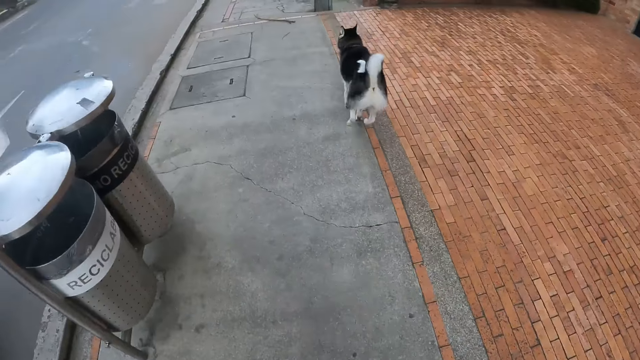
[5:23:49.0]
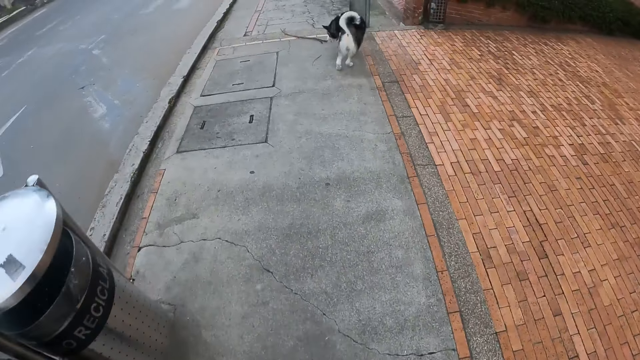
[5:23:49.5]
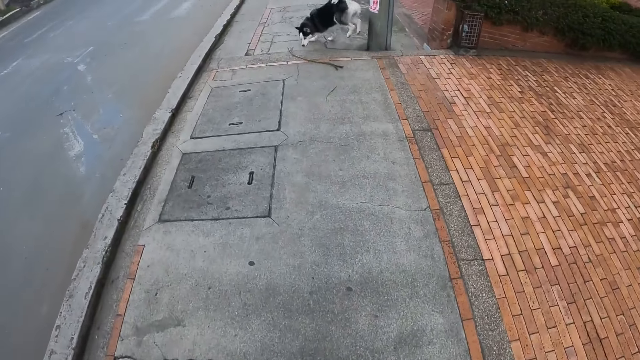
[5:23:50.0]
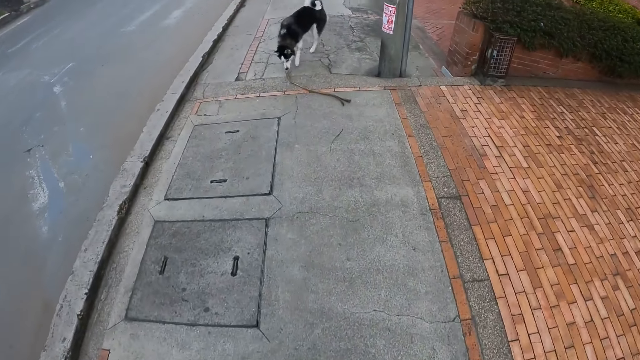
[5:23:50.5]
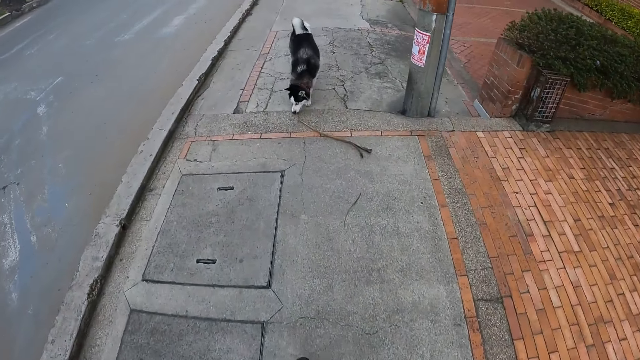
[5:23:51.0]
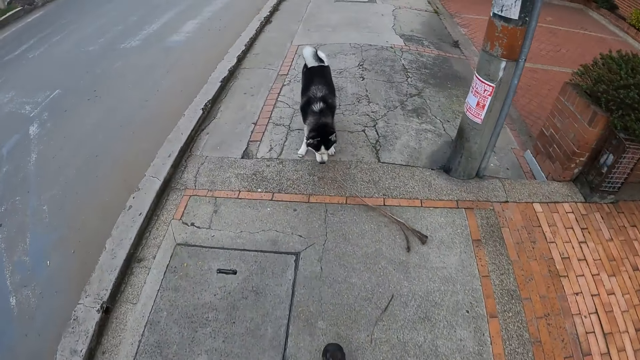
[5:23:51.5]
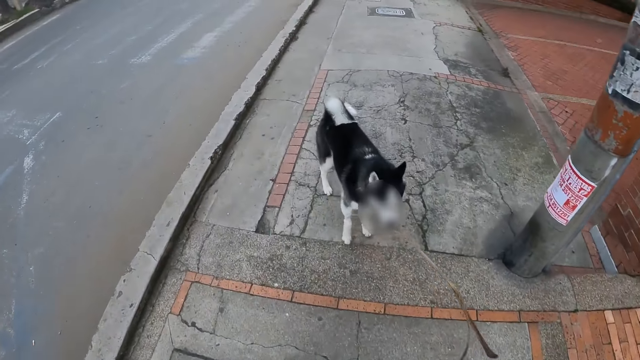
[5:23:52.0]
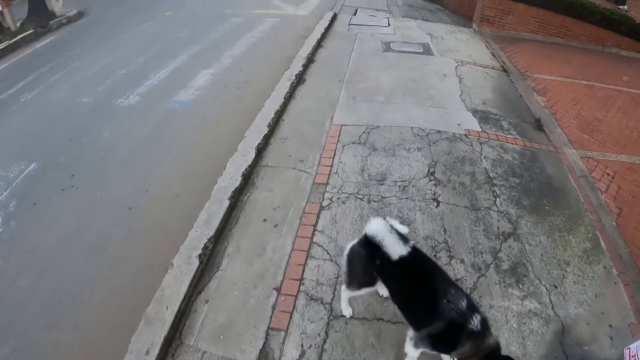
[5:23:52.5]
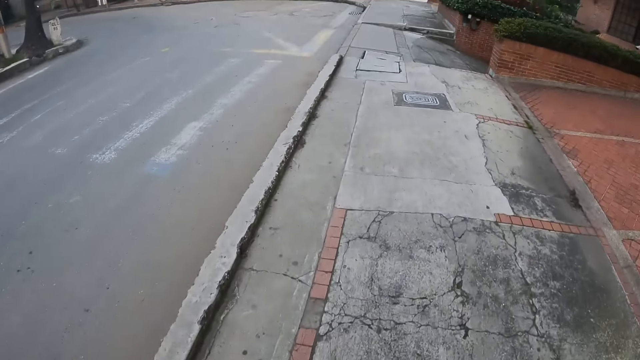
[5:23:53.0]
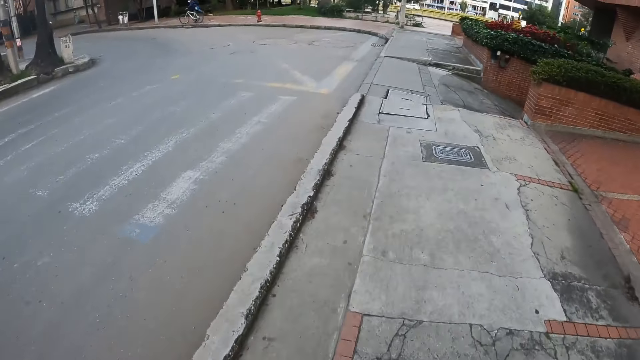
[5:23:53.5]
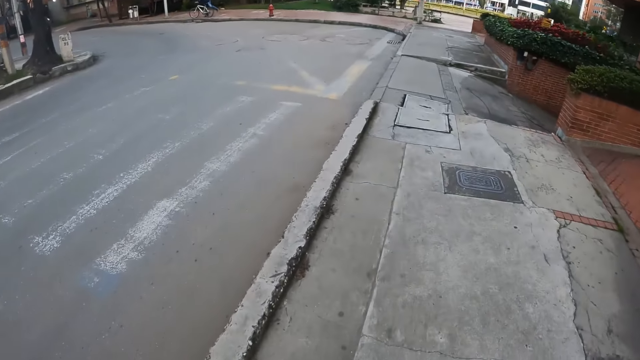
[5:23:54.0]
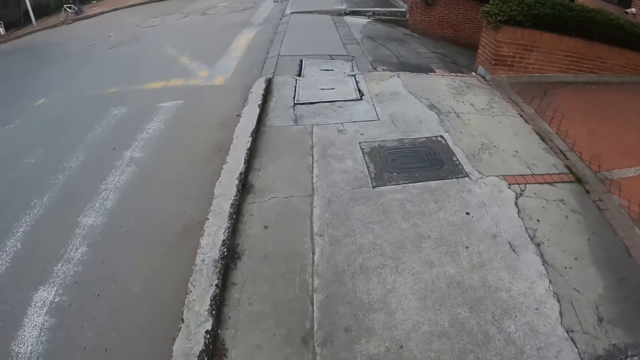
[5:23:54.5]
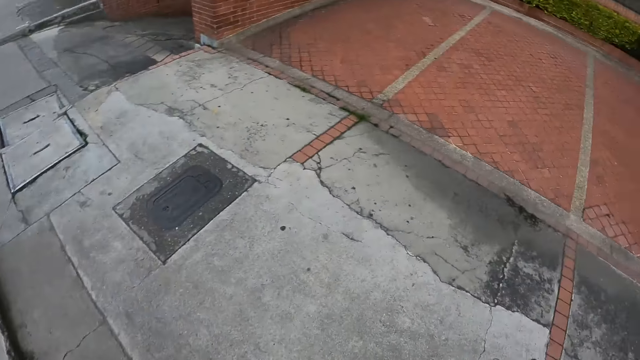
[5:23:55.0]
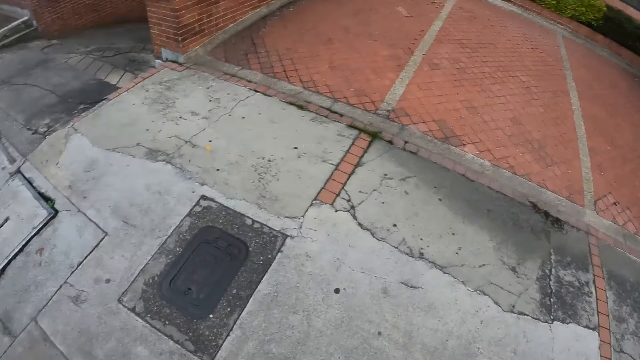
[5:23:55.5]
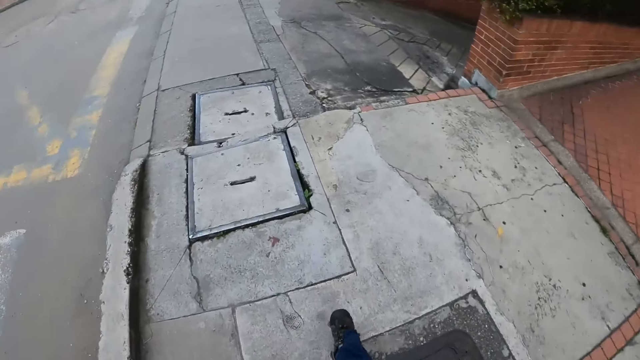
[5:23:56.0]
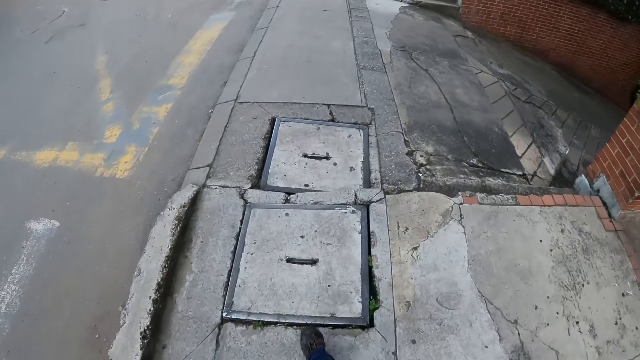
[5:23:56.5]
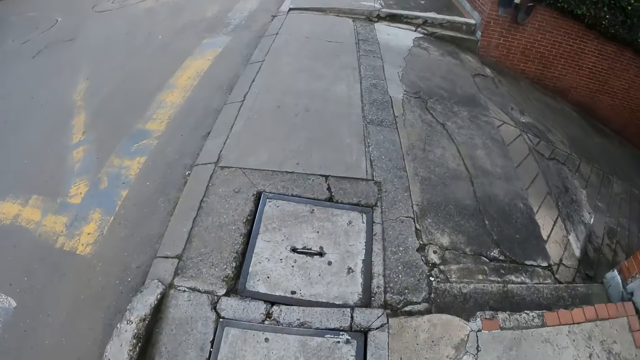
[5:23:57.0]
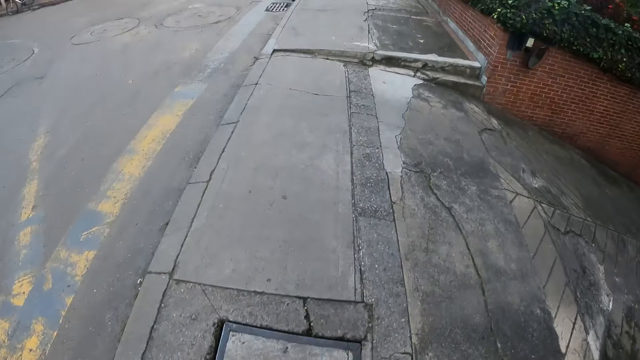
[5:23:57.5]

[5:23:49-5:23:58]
The dog picks up a stick on the sidewalk with its mouth. The camera wearer walks on the sidewalk along the road.

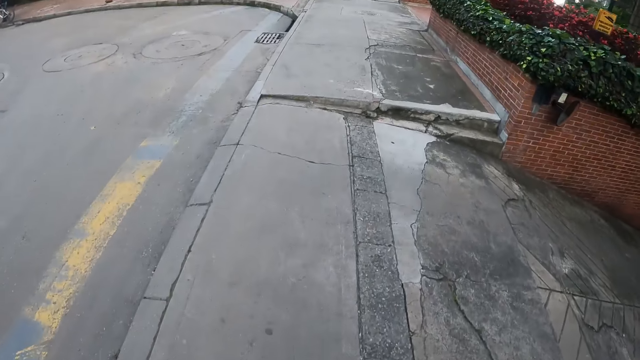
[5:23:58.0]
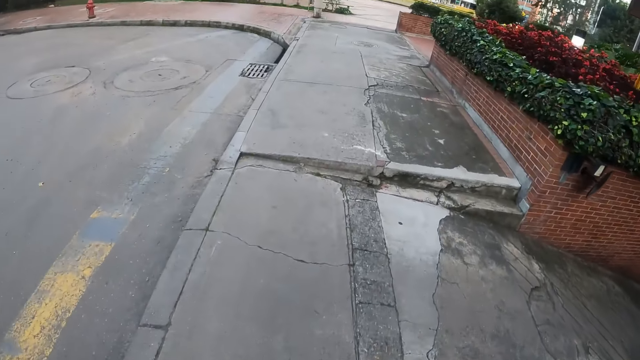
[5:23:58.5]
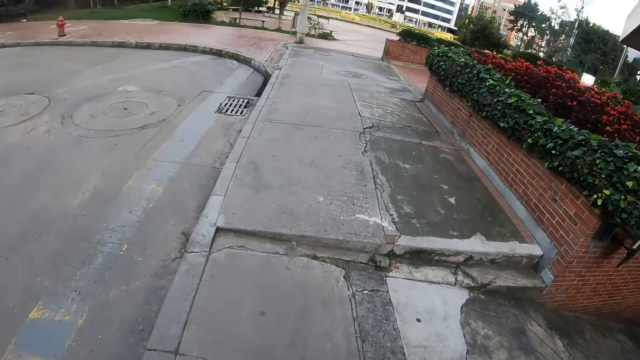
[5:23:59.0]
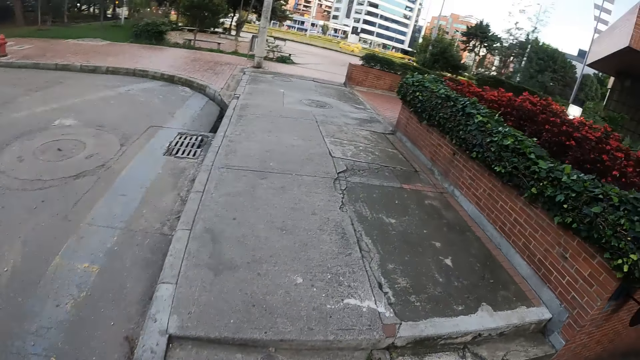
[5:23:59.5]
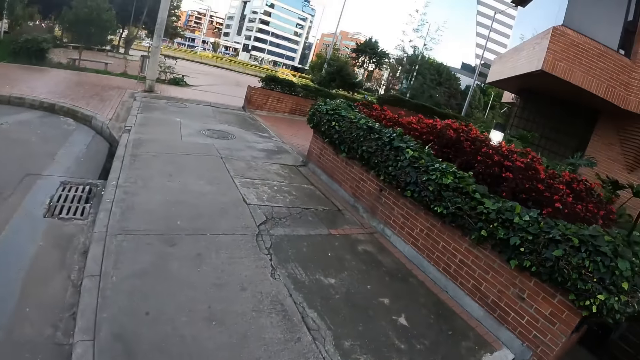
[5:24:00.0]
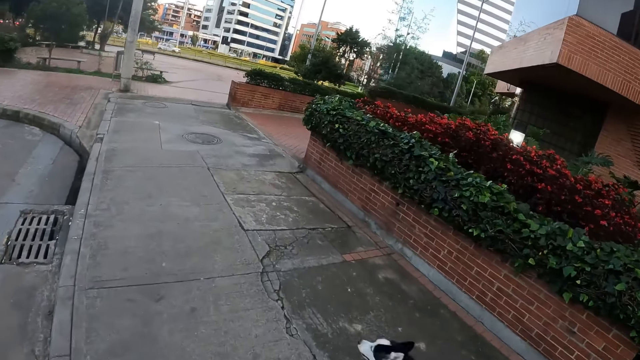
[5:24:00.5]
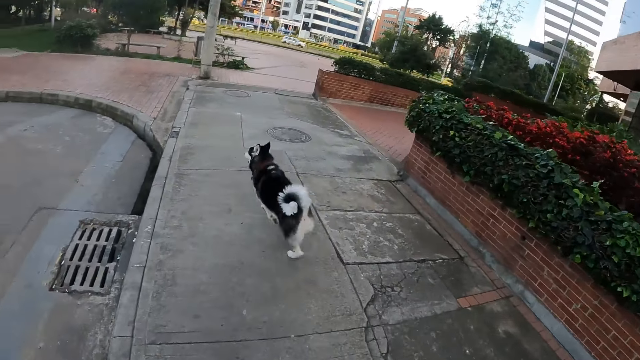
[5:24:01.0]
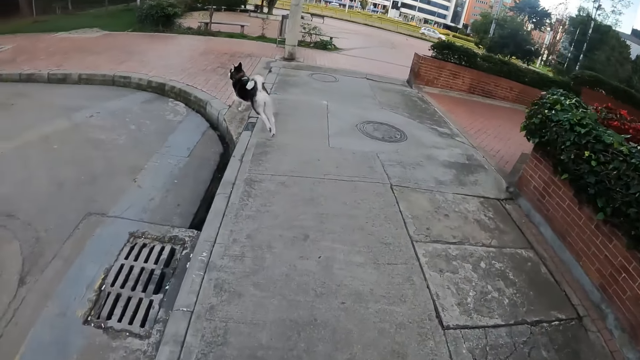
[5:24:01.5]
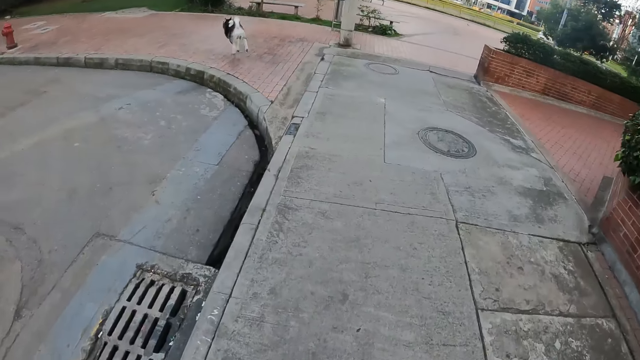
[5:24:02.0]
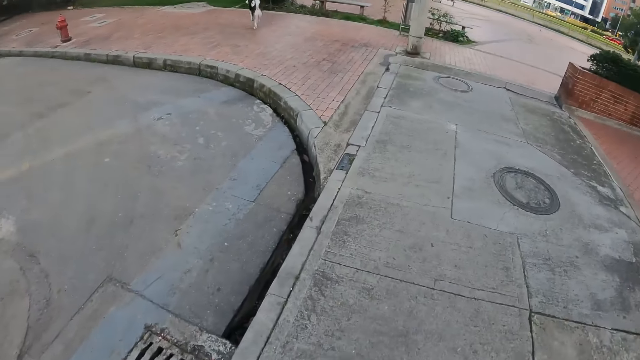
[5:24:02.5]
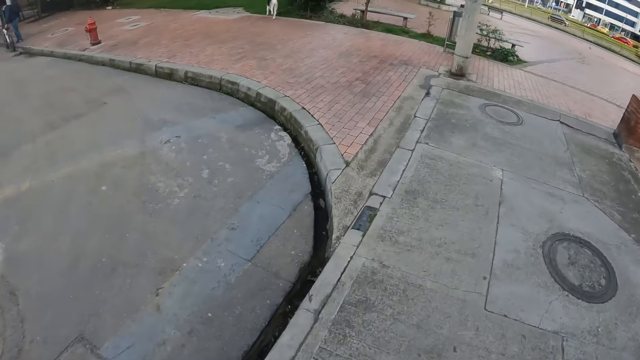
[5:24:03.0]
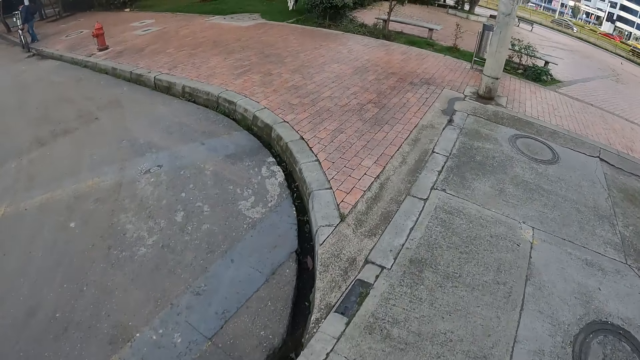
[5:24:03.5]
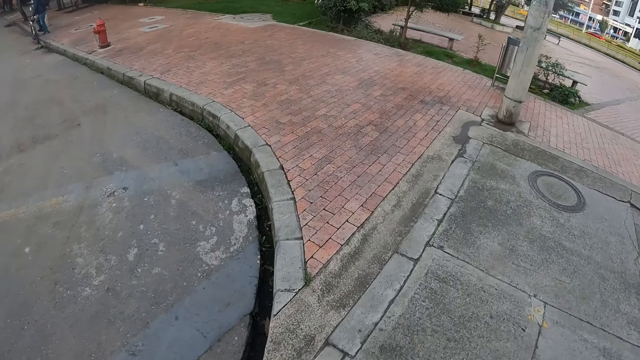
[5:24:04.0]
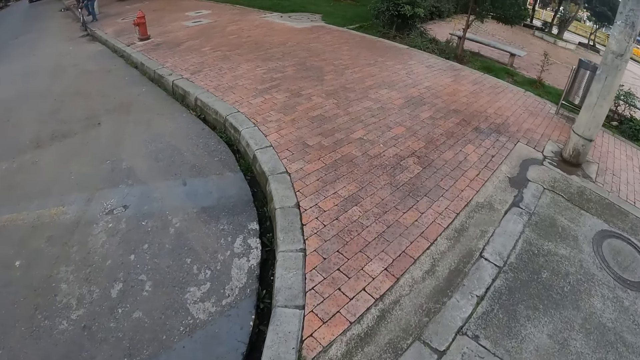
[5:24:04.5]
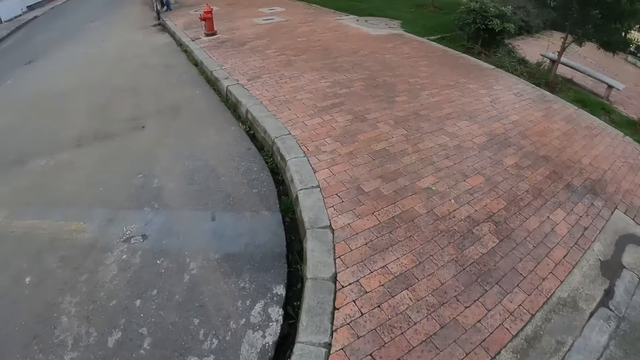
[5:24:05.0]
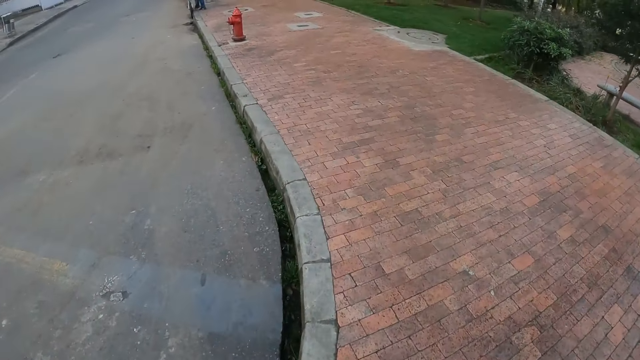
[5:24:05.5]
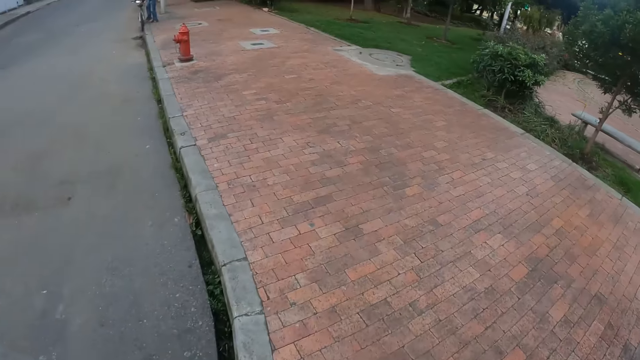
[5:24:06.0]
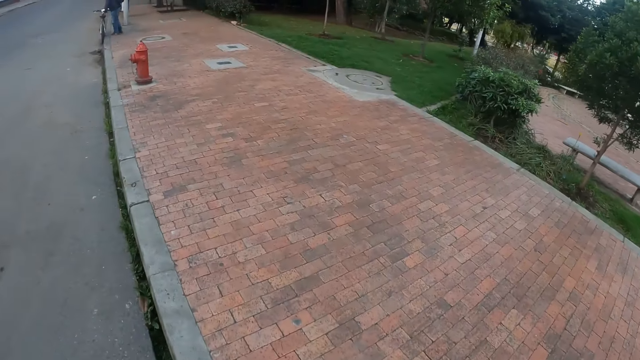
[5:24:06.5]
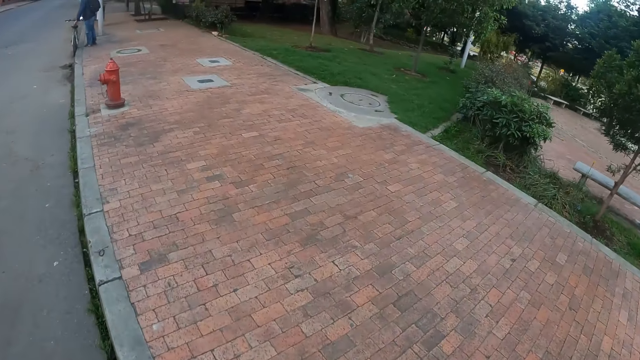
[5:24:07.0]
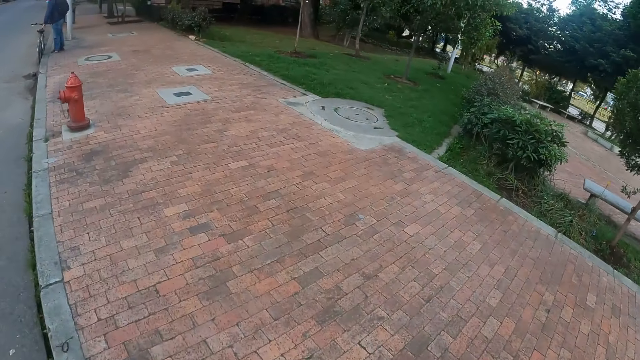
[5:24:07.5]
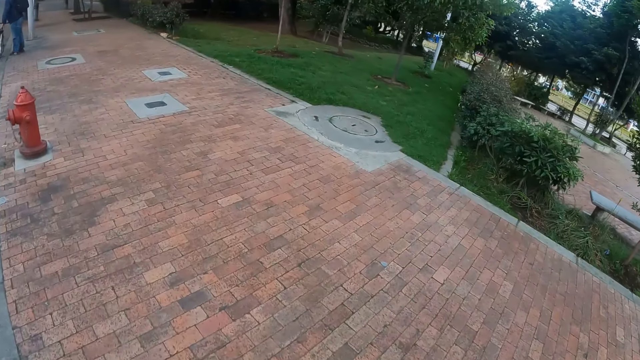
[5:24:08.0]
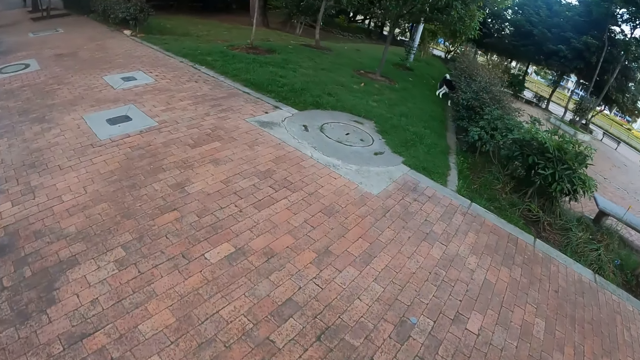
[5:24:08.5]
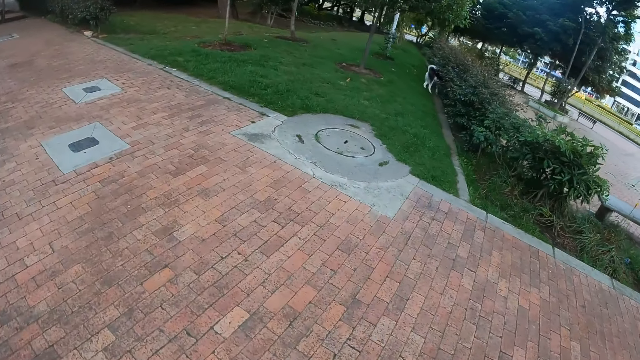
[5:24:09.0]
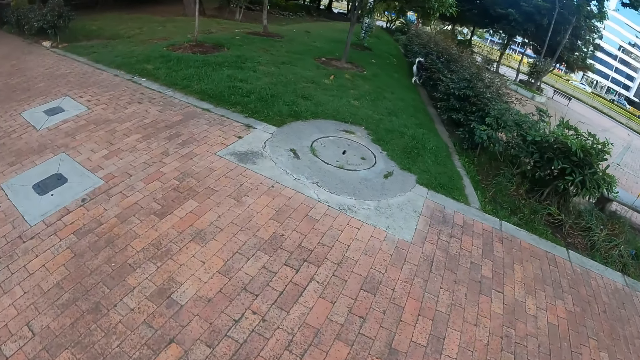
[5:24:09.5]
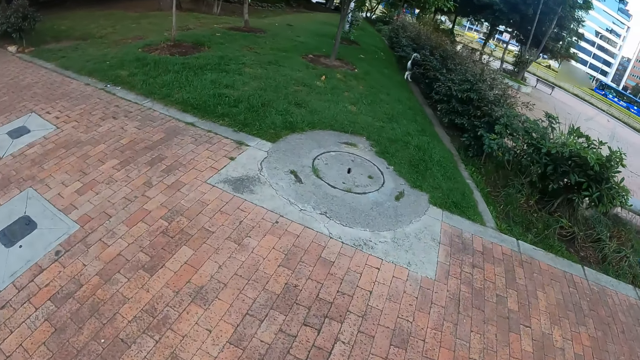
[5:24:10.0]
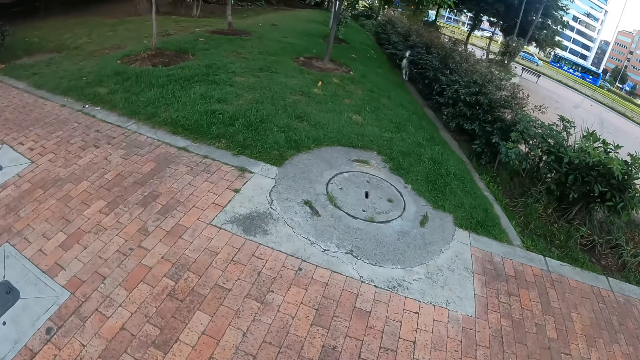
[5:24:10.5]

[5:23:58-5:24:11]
The dog runs past the camera wearer. The dog runs into a lawn from the road.
